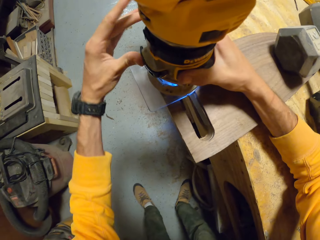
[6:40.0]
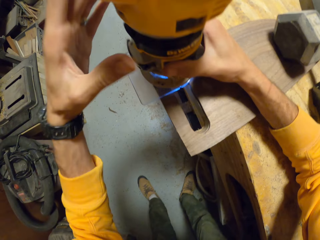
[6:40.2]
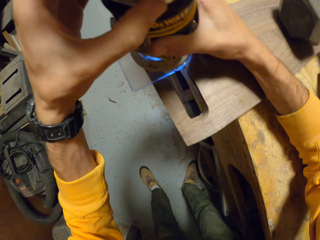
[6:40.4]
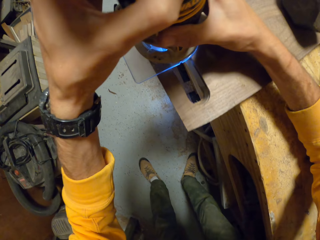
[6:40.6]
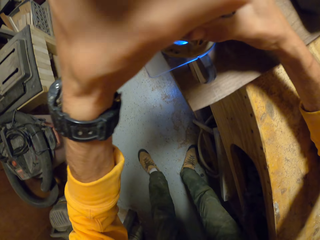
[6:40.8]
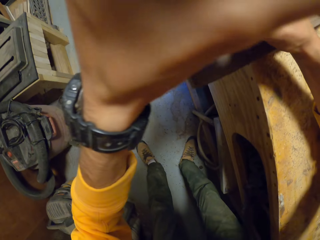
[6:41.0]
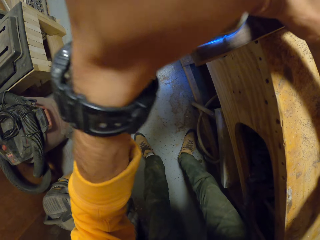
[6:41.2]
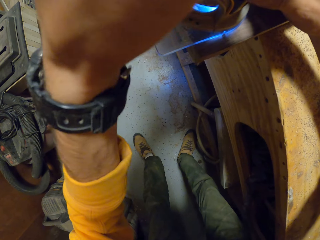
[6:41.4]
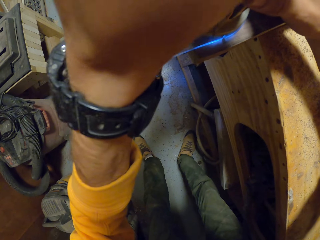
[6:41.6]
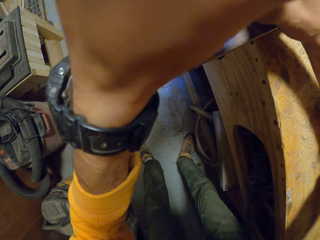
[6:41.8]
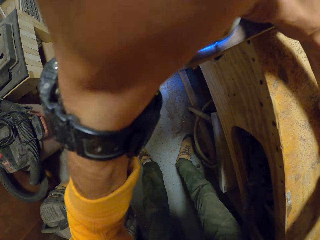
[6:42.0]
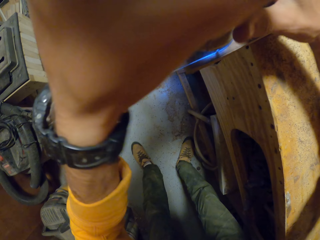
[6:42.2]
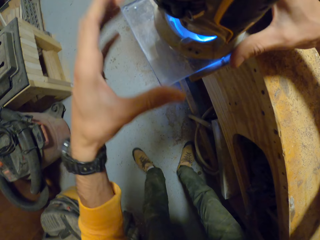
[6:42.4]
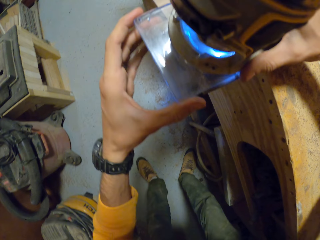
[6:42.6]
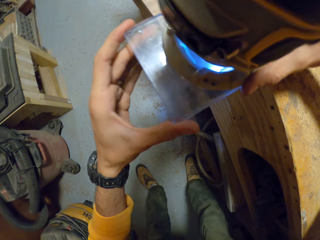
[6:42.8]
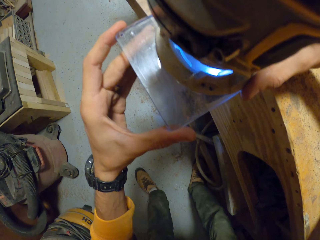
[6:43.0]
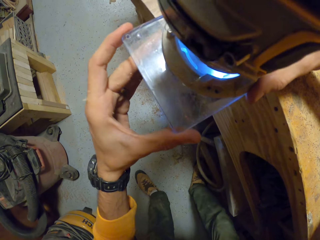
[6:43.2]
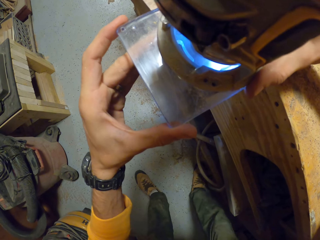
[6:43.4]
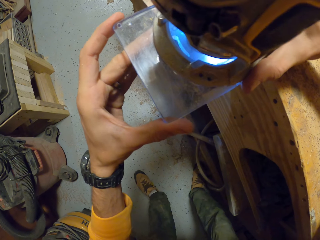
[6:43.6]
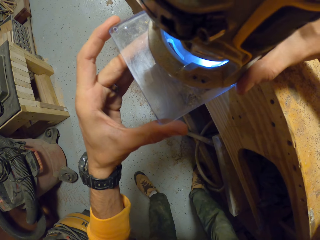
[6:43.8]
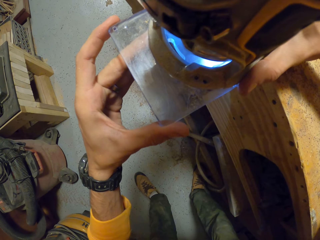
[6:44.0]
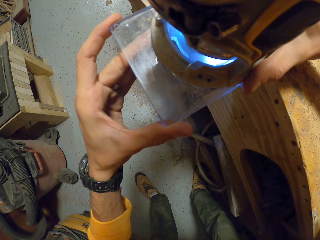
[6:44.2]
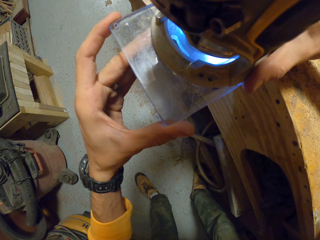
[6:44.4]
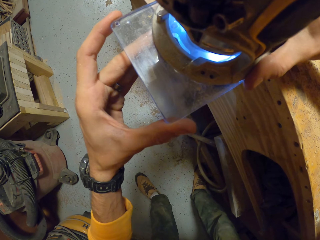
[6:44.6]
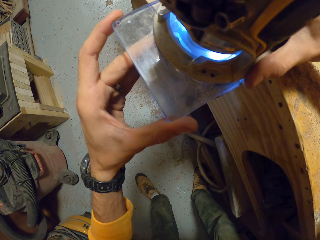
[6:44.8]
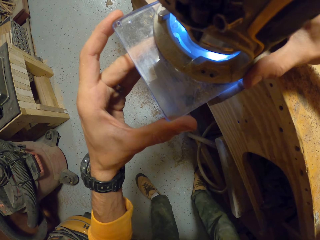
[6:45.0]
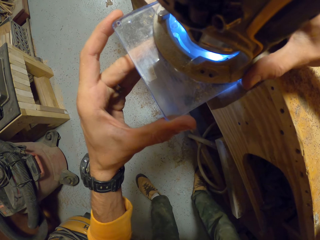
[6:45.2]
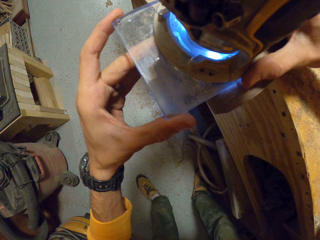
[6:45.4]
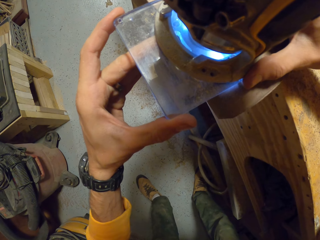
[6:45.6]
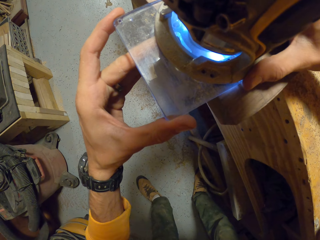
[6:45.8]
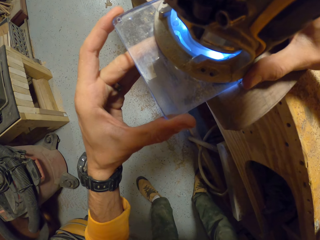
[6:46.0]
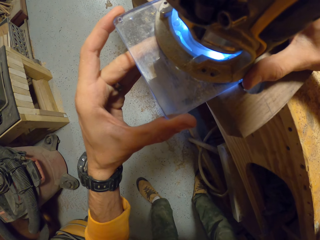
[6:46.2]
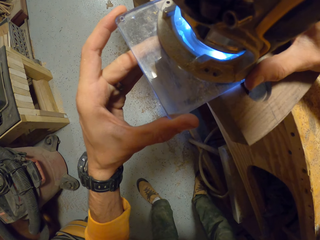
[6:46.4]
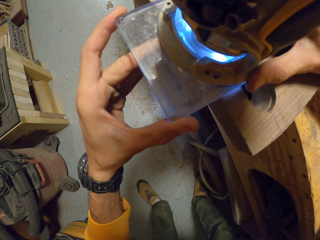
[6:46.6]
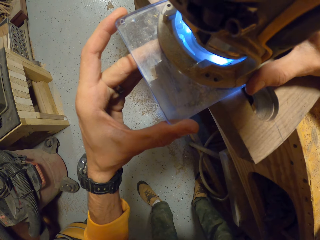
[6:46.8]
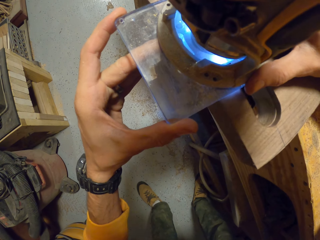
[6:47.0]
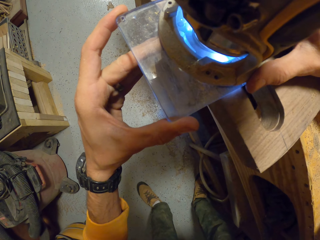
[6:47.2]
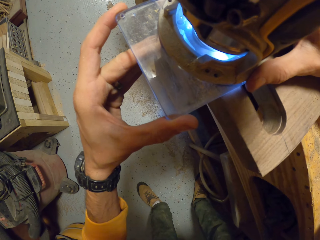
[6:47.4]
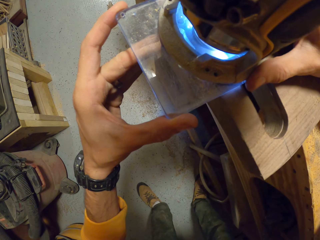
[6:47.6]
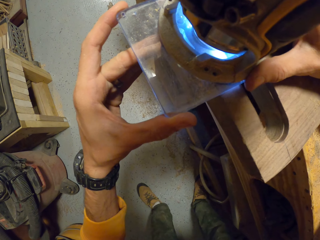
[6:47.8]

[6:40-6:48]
The camera wearer smoothens the woodwork with the device in his hands.

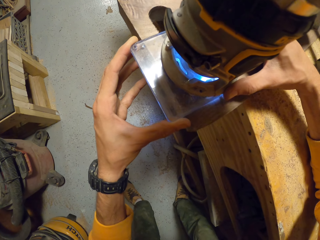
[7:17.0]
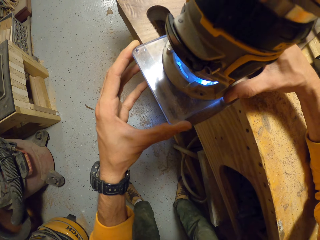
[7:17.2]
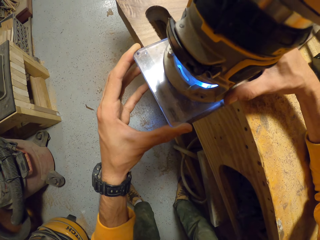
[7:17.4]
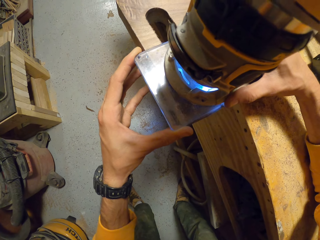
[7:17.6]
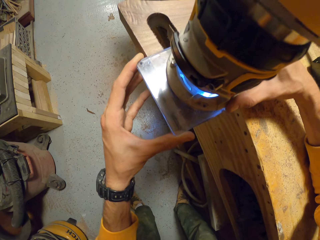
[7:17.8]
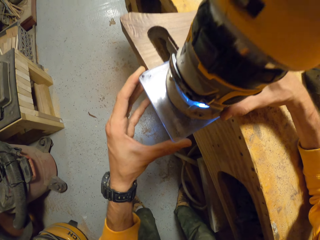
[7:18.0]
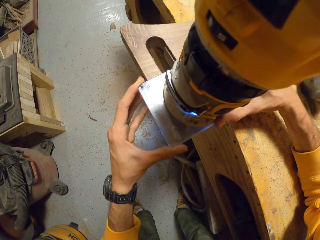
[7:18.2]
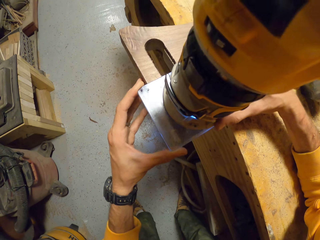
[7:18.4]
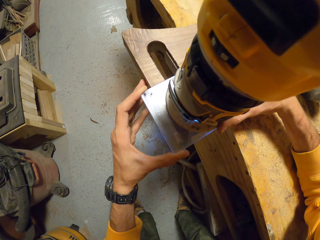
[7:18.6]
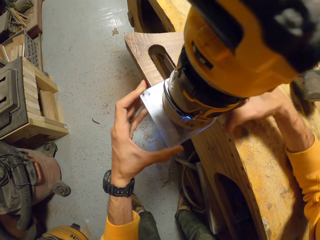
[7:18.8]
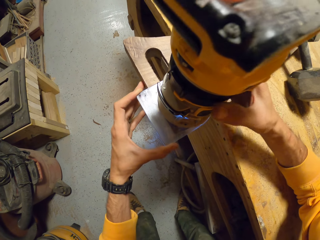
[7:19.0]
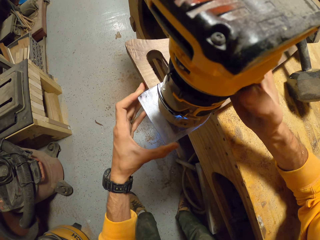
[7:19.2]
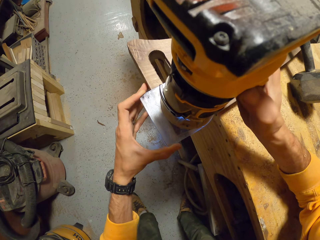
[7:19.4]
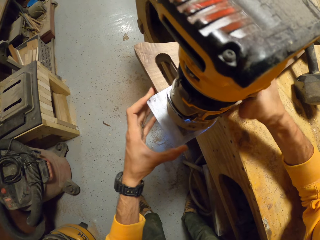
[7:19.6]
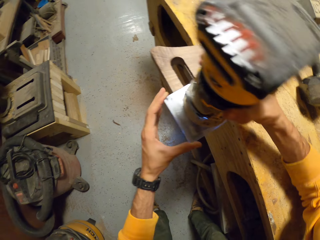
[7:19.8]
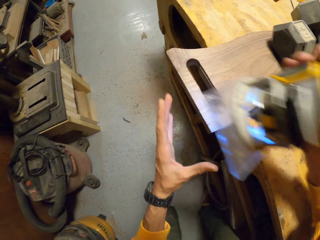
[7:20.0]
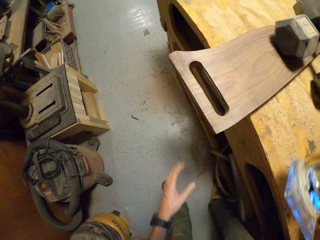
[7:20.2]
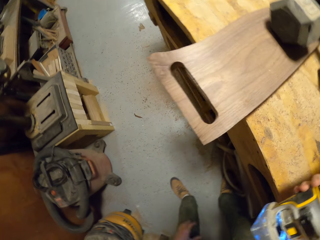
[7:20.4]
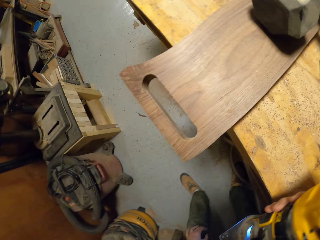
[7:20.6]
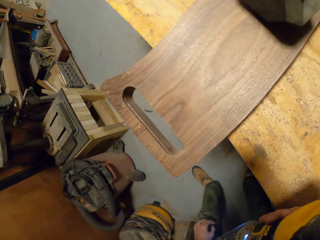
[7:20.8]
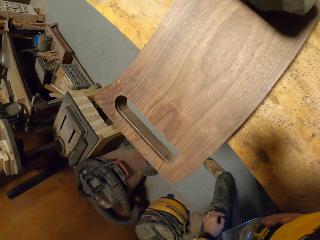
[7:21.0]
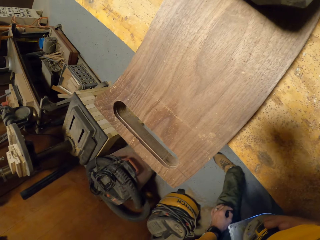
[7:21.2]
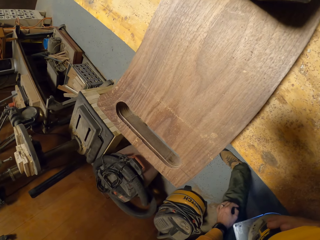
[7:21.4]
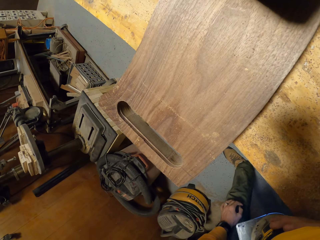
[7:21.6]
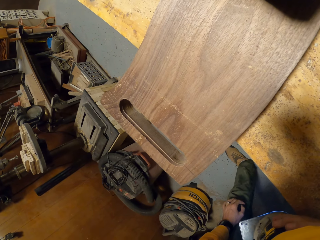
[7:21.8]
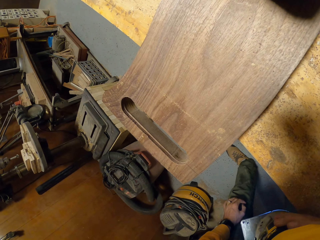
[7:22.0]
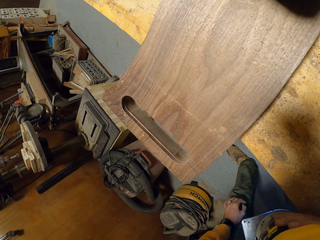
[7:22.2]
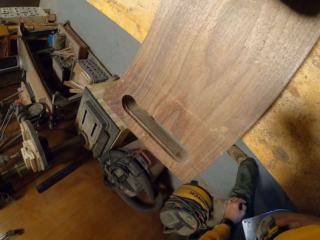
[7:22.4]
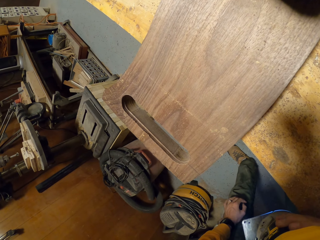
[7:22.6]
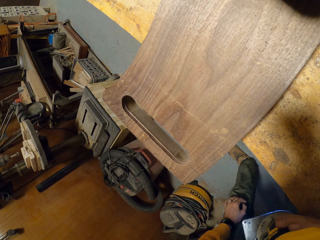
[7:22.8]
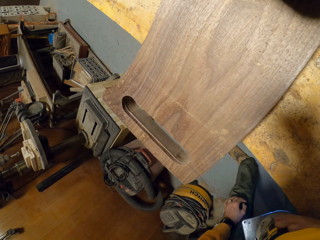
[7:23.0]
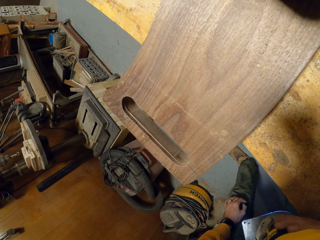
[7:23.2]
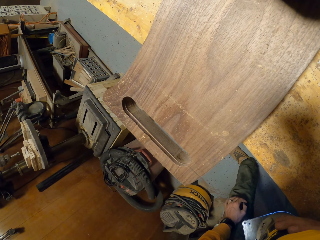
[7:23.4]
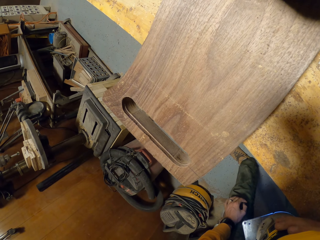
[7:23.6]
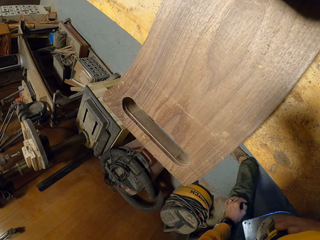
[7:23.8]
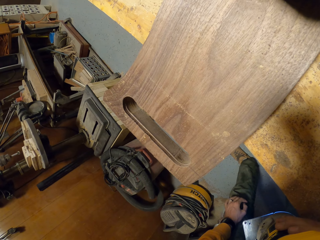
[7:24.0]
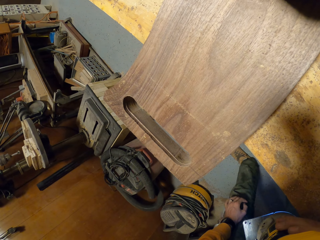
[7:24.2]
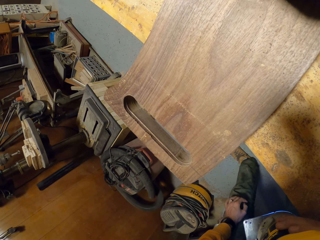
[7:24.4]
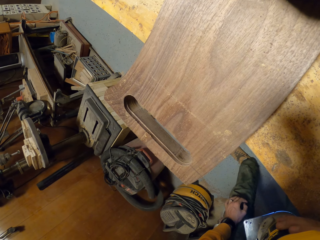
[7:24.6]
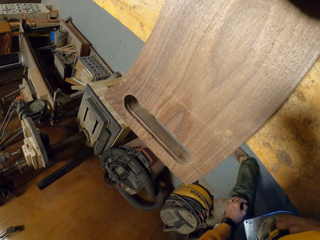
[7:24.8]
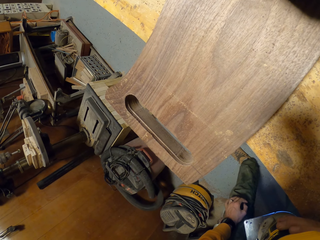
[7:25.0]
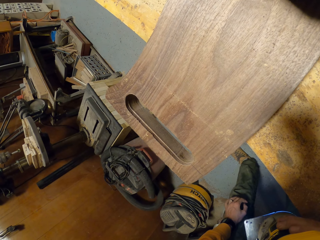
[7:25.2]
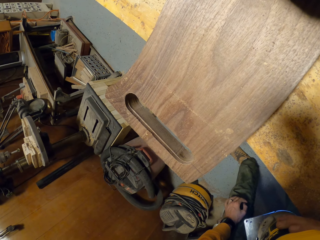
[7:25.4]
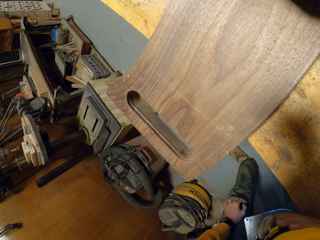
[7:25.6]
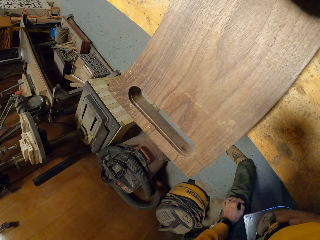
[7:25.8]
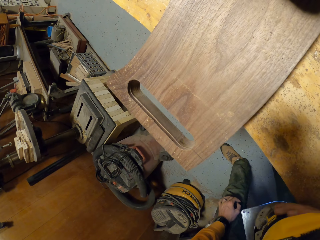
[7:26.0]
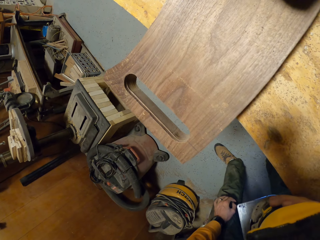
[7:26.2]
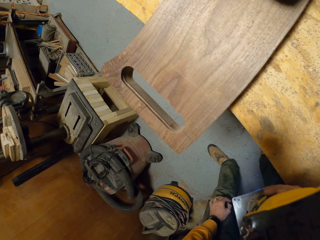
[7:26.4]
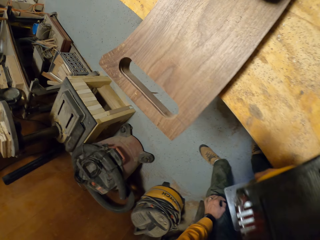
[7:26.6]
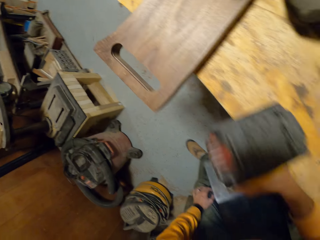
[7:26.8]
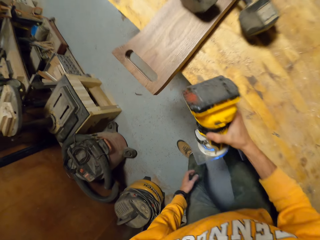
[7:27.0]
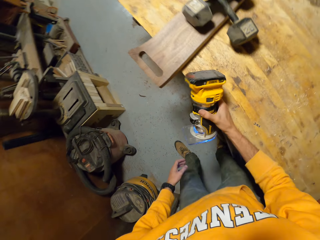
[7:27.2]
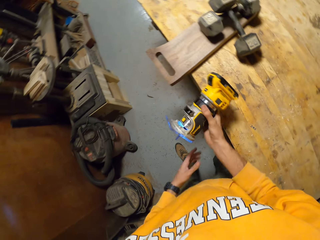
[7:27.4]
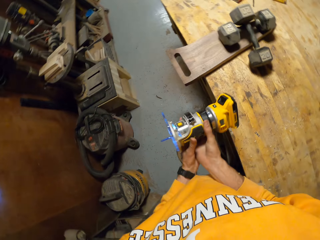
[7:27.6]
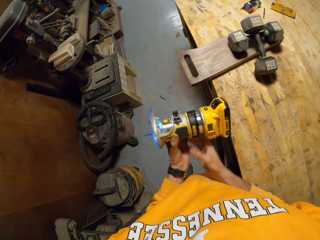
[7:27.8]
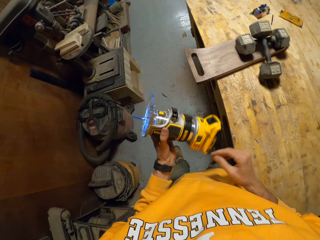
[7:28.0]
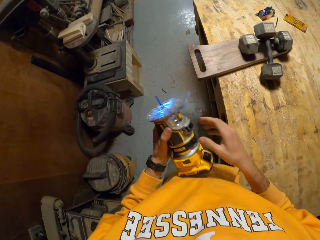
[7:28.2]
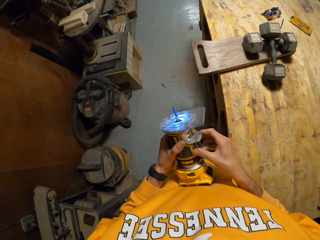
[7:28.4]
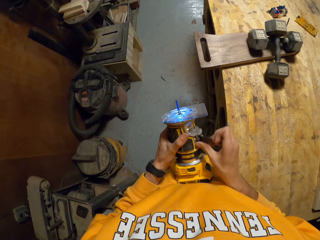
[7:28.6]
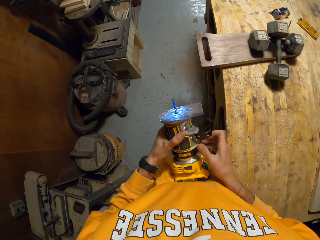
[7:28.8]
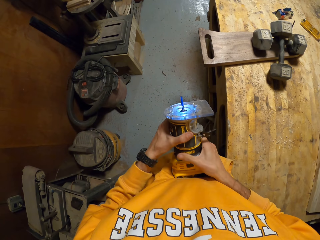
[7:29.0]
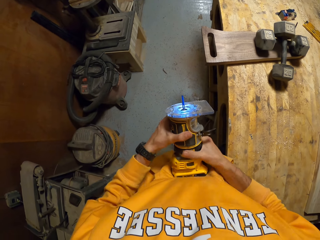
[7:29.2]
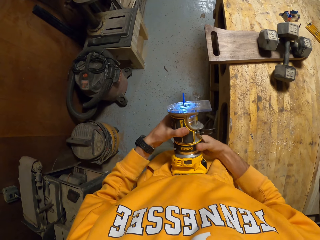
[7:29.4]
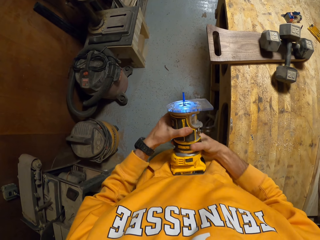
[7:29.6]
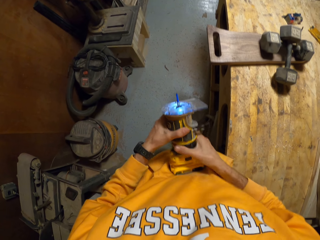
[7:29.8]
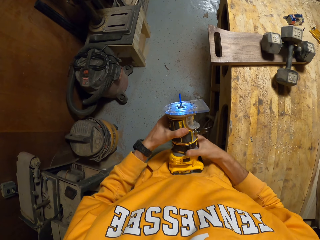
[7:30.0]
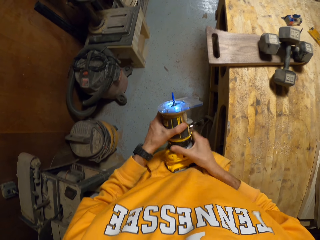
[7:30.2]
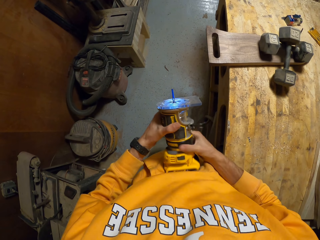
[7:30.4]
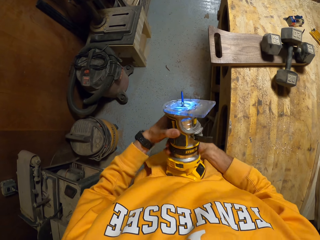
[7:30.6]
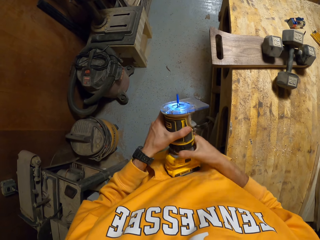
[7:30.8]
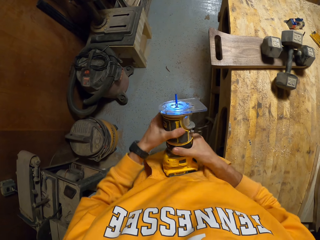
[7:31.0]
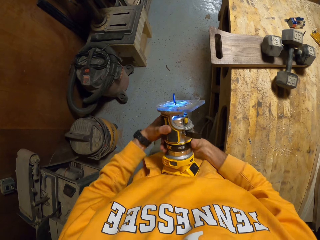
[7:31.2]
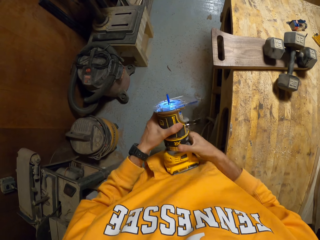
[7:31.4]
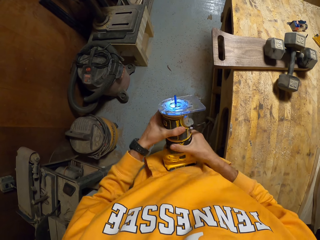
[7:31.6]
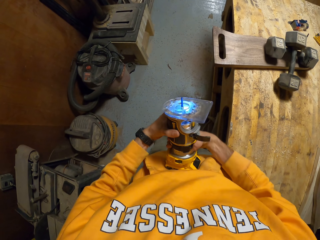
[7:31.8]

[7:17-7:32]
The camera wearer operates the device with his right hand. He removes the device from the woodwork with his right hand. He stops smoothening the wood. He inspects the wood. He passes the device to his left hand. He adjusts the device, the router, with his hands.
